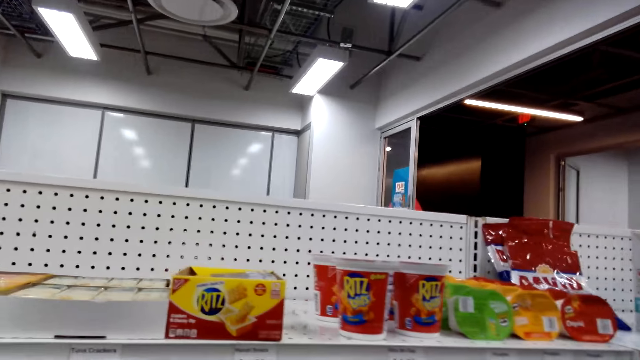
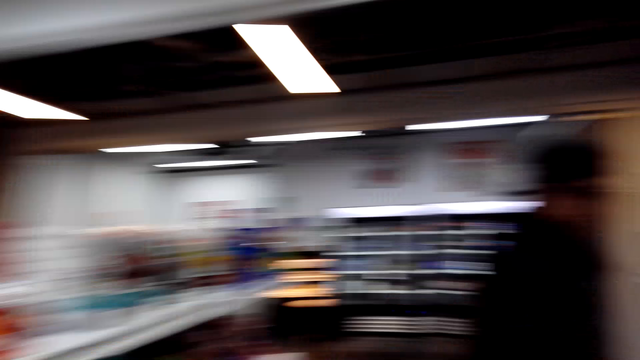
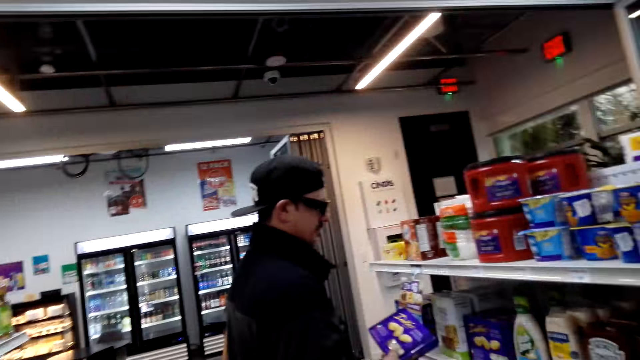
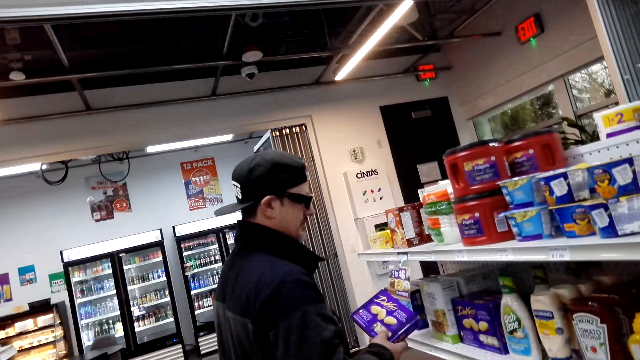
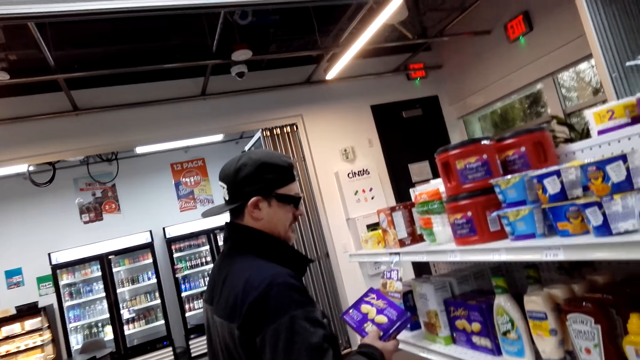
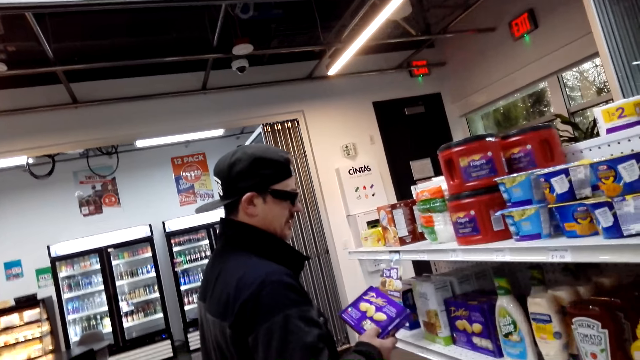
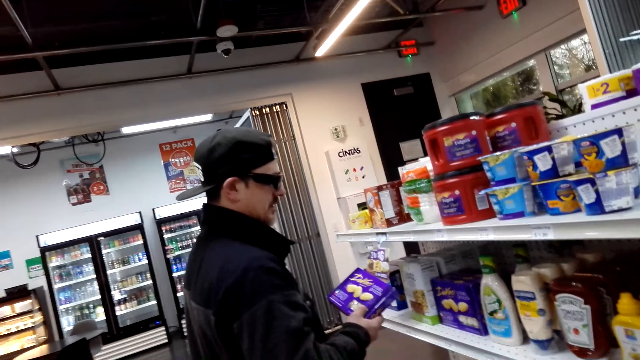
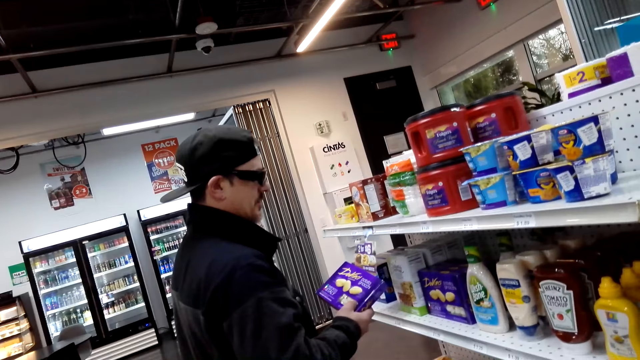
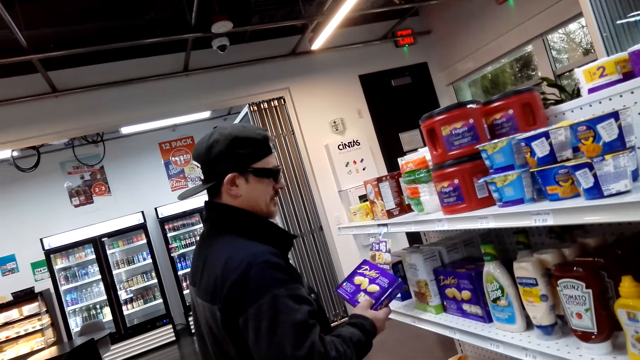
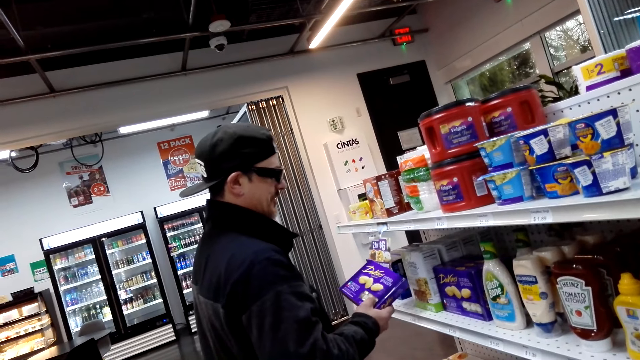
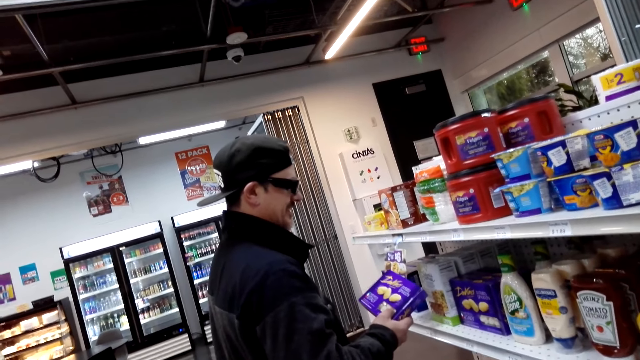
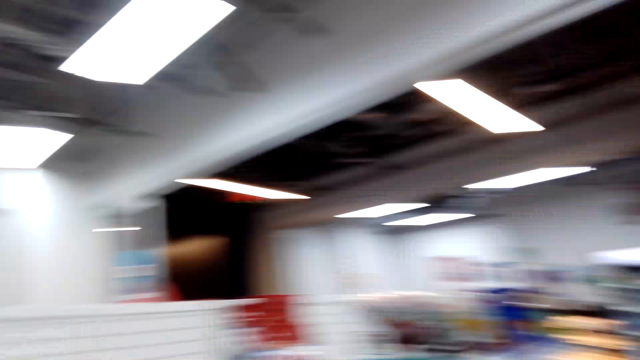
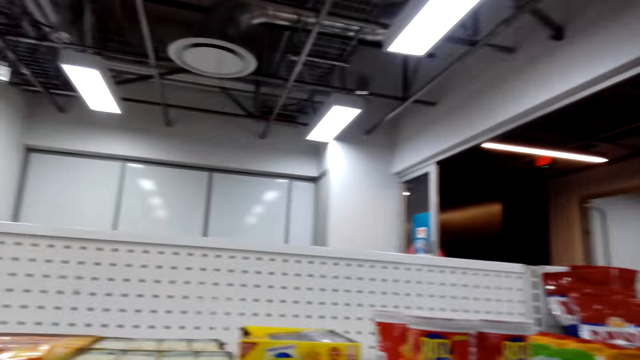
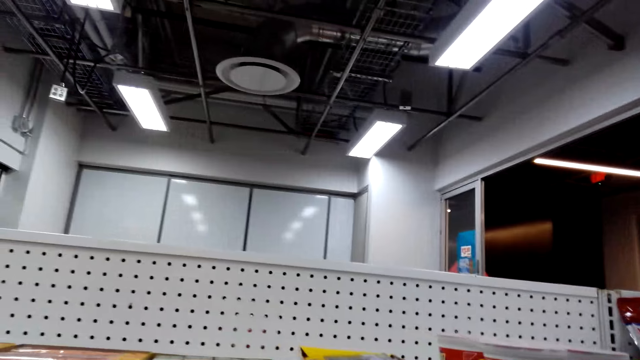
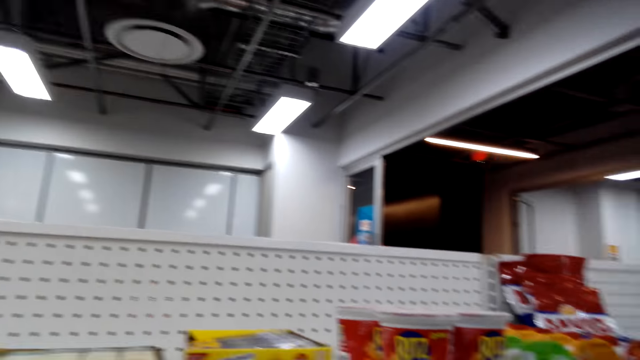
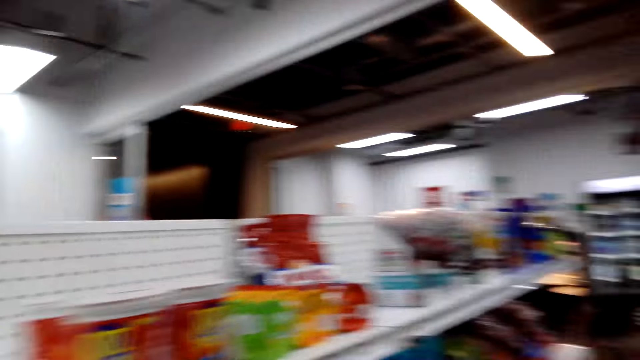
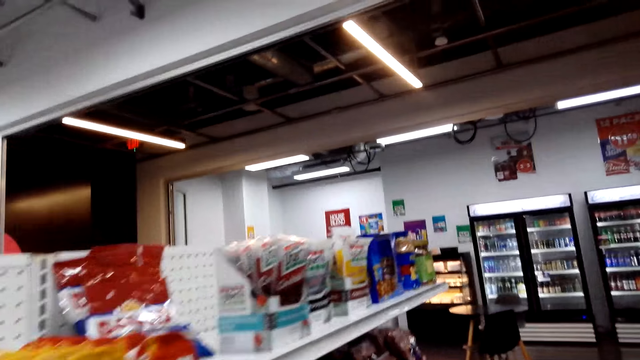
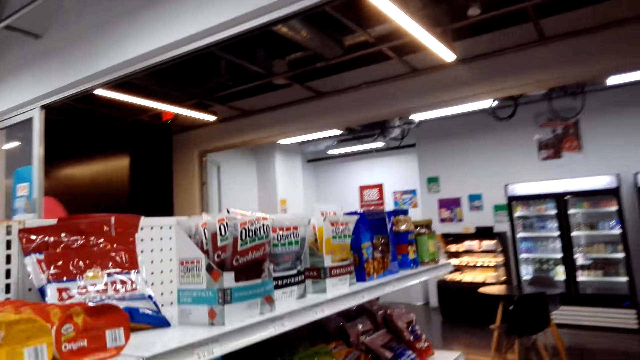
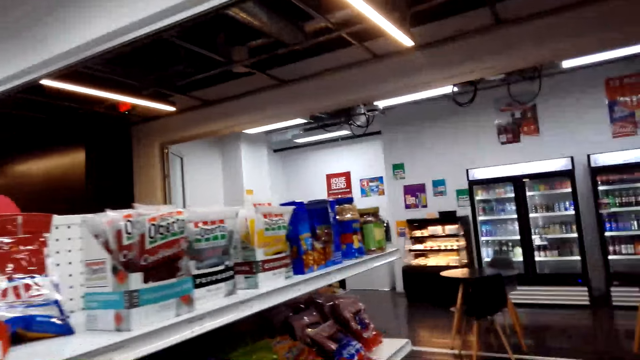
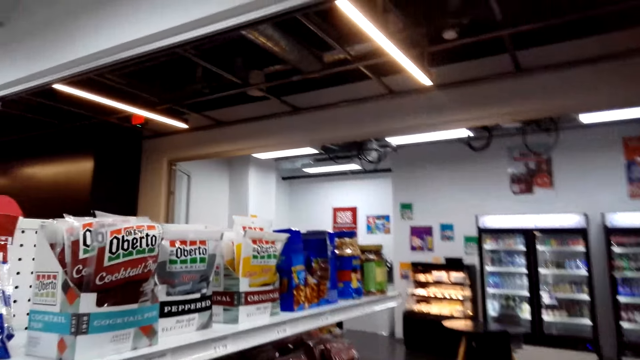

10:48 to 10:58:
A man holds something. The man looks at the items. The camera wearer turns around. They look at the items.

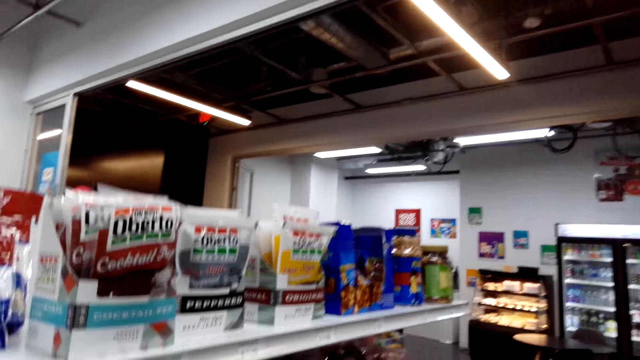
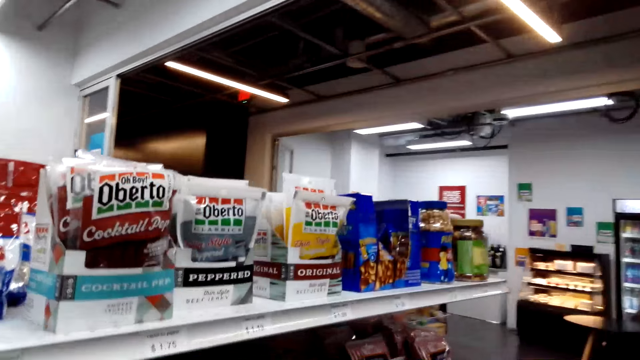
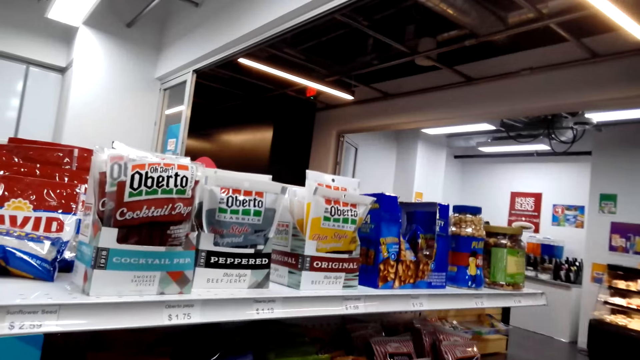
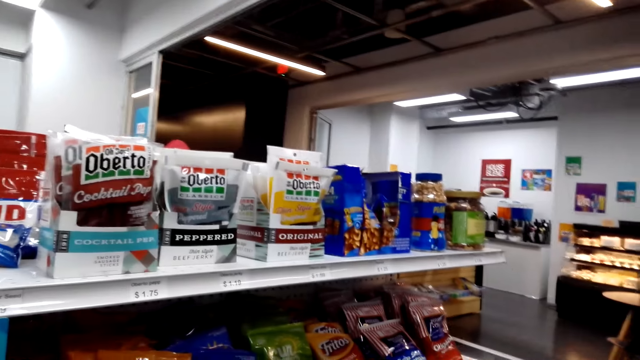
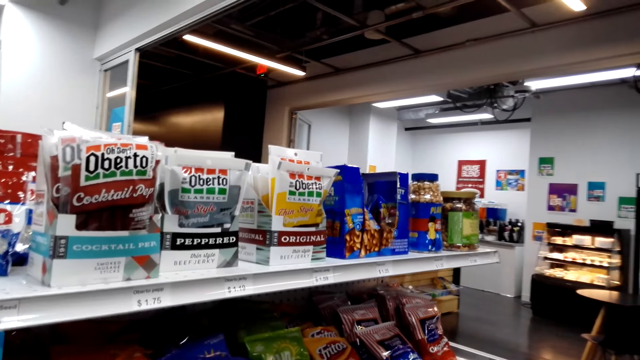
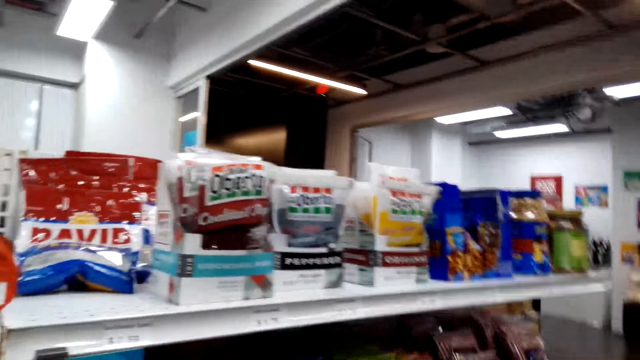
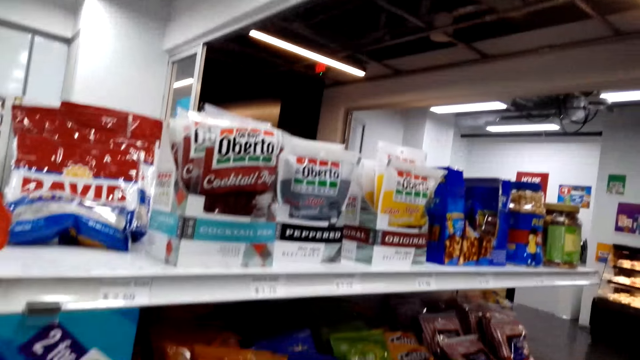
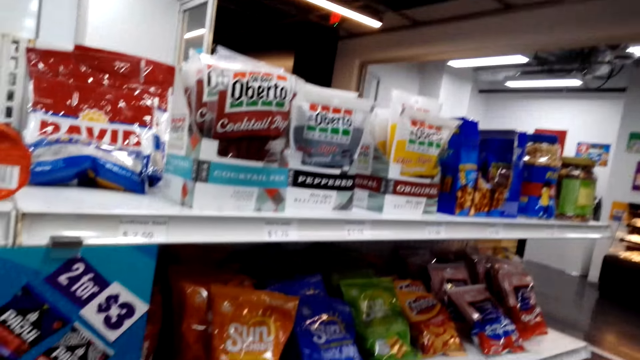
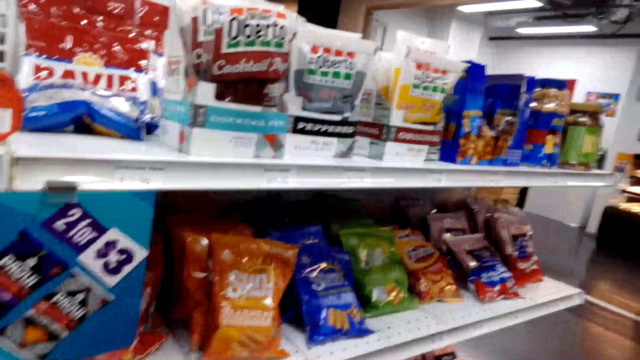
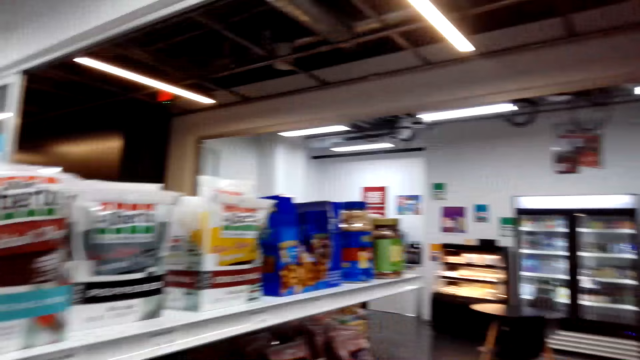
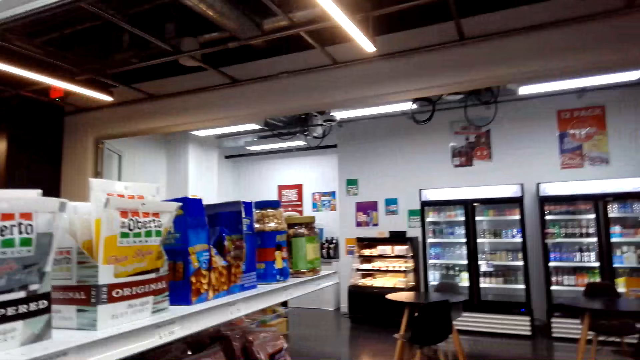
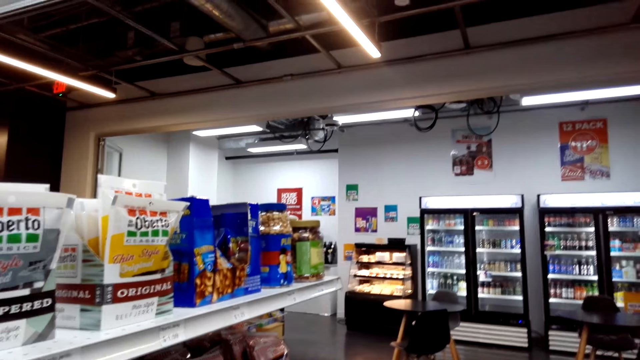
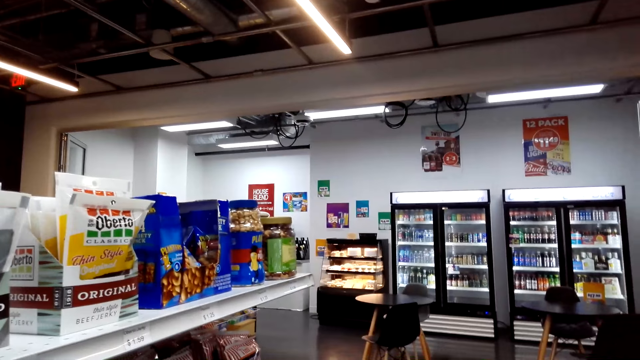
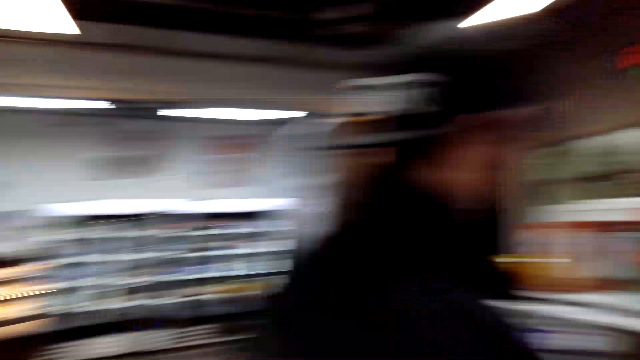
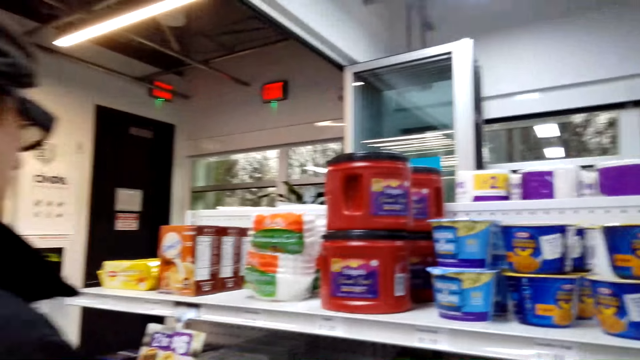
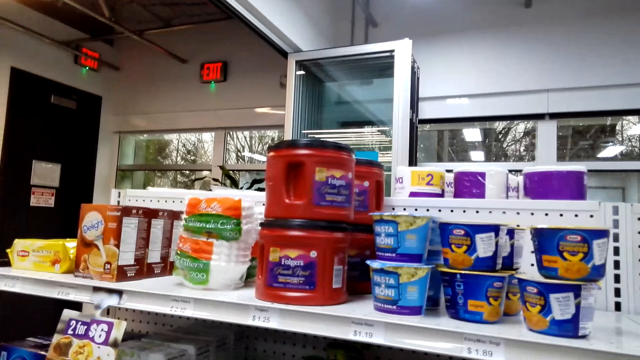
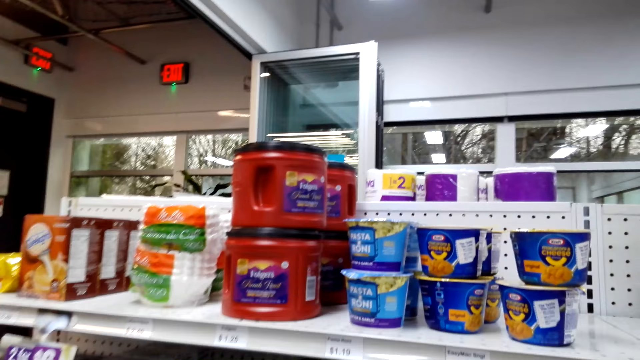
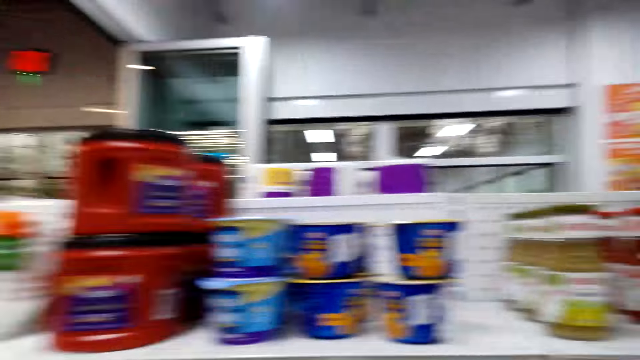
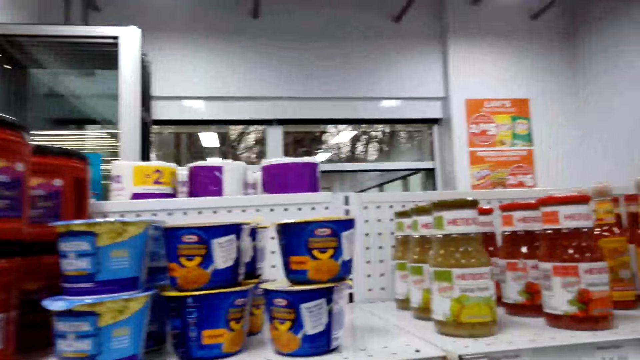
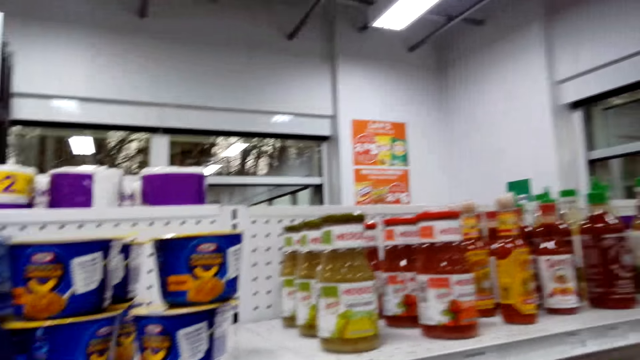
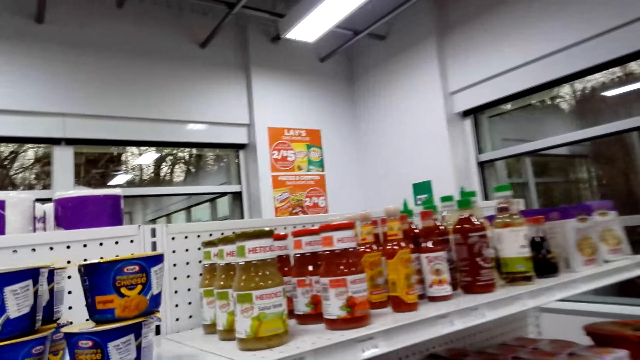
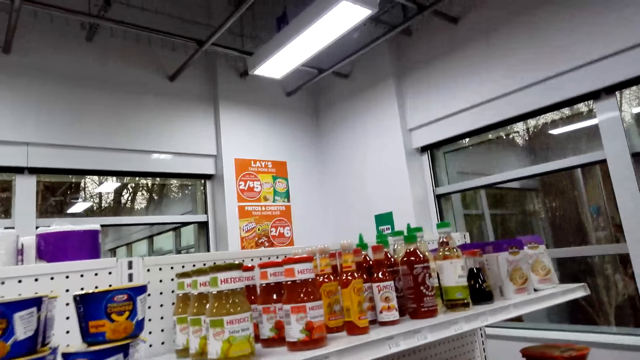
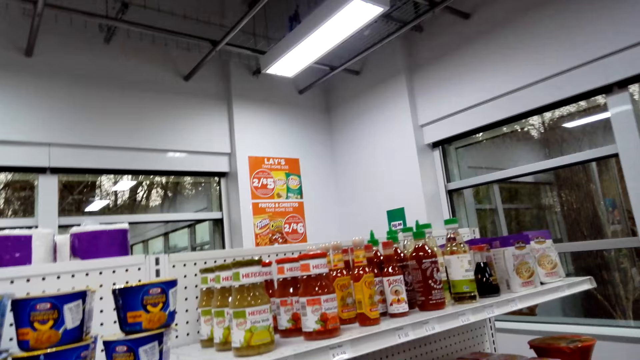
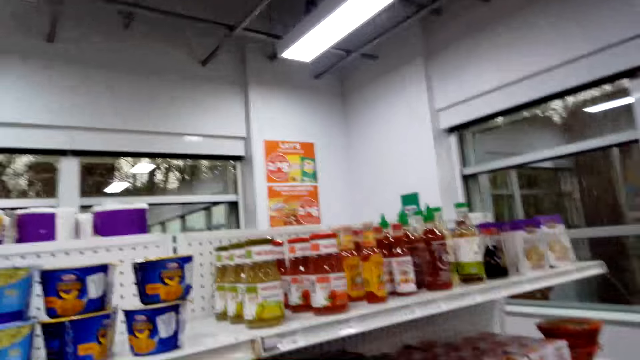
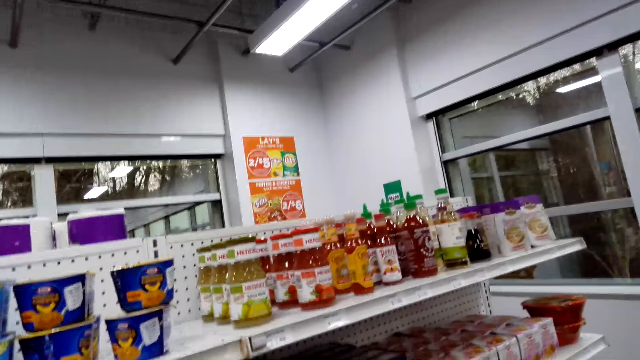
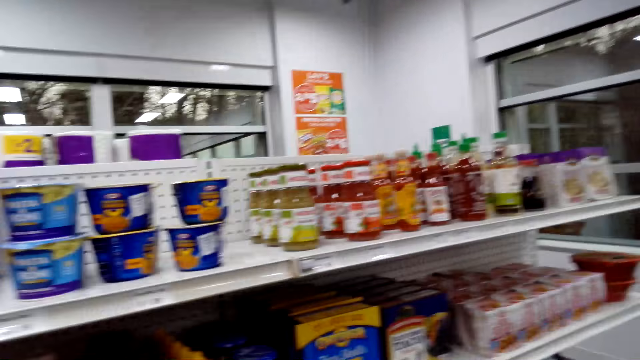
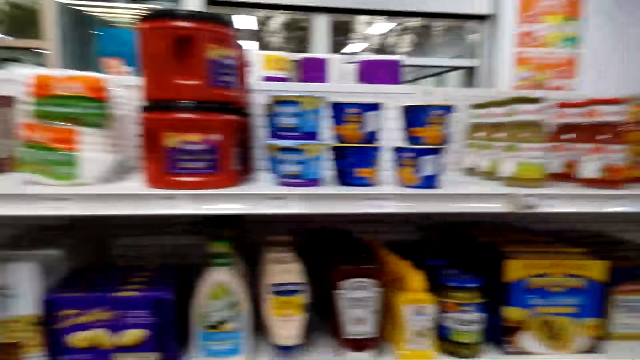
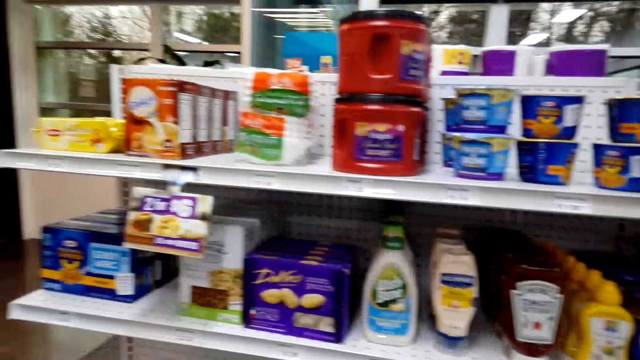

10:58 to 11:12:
The camera wearer looks at the shelf.
